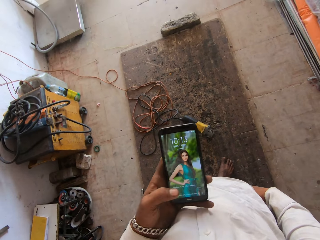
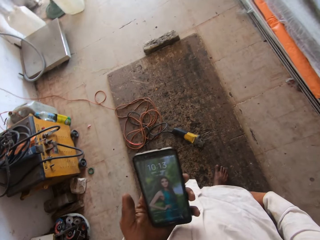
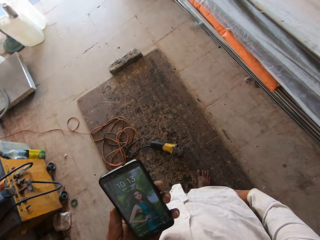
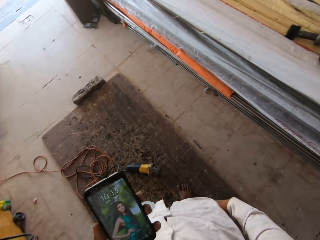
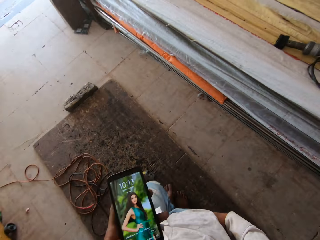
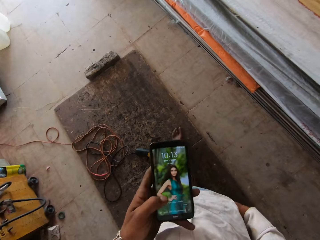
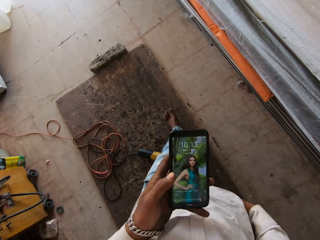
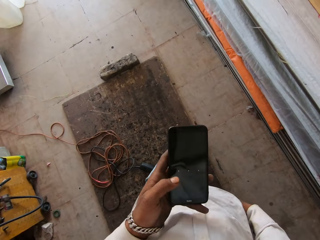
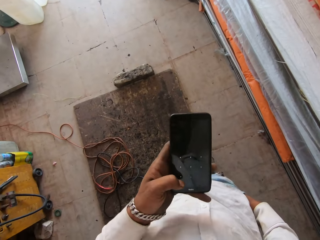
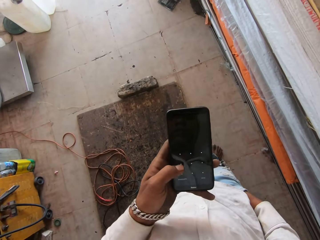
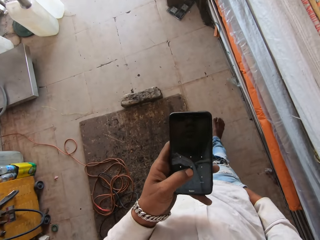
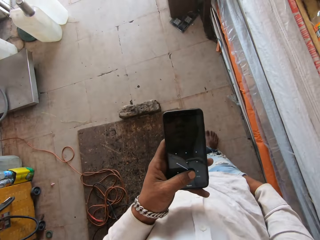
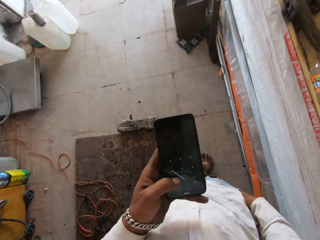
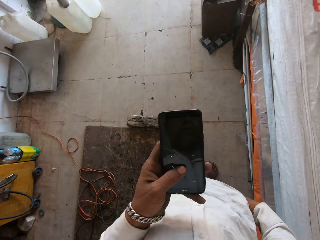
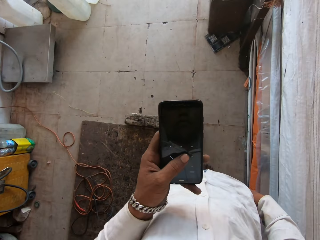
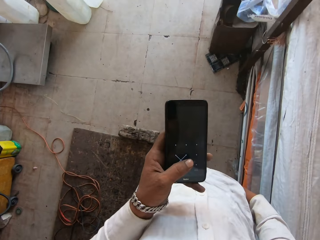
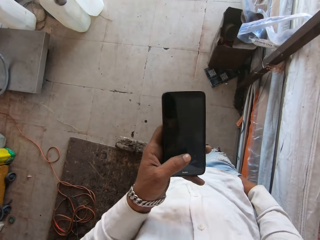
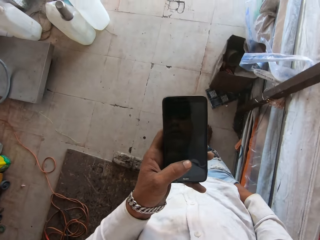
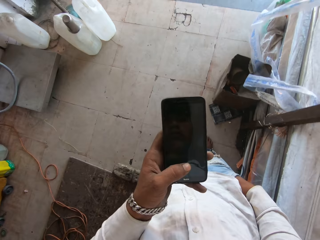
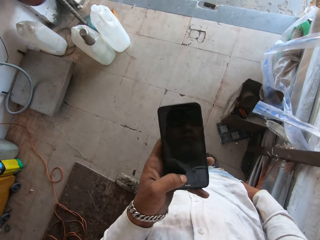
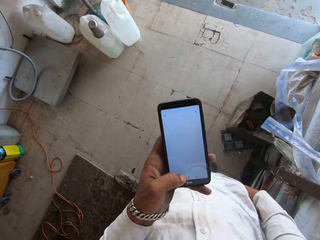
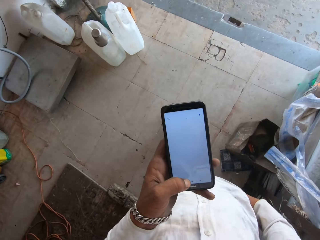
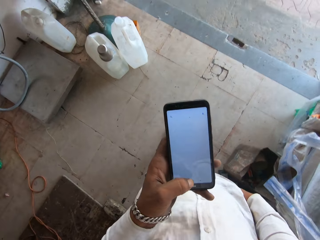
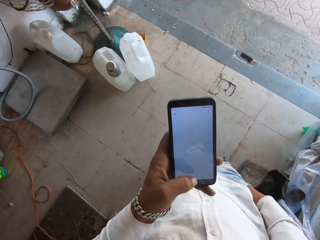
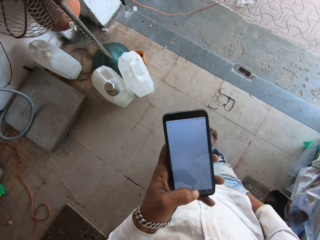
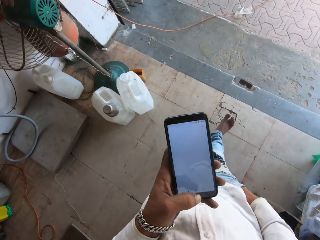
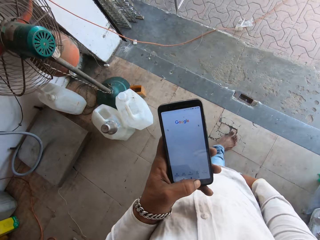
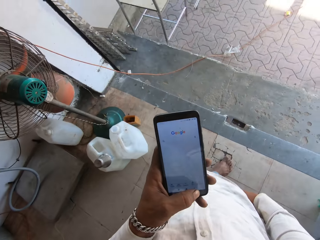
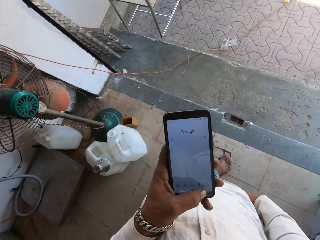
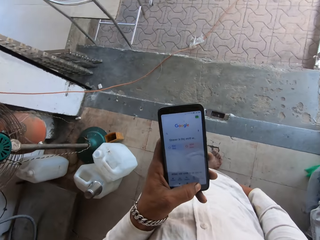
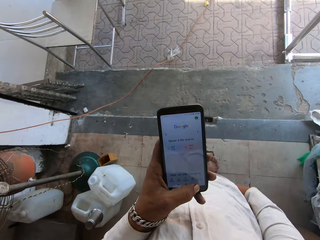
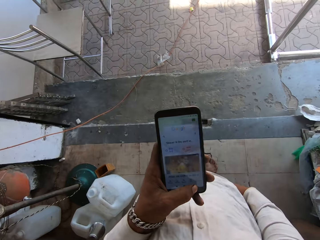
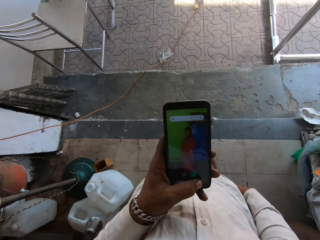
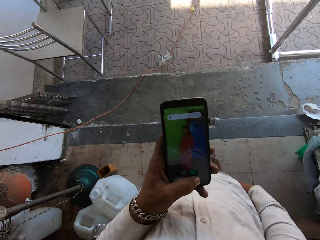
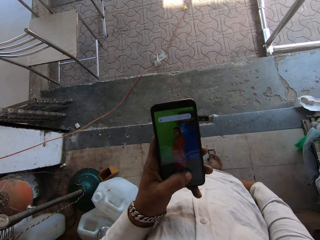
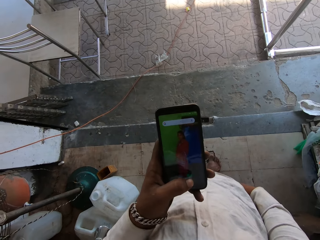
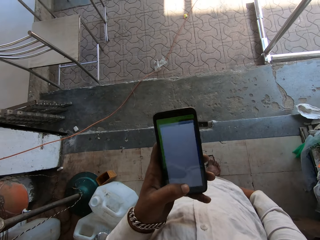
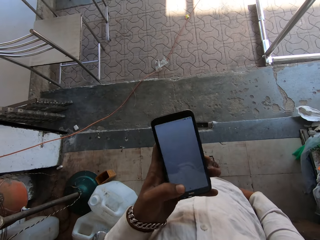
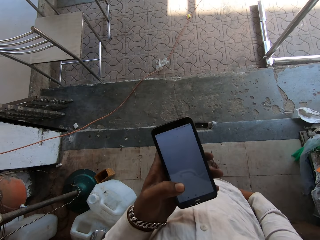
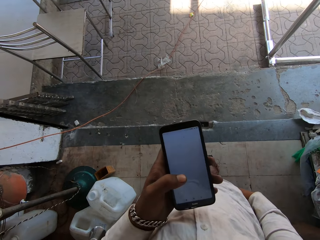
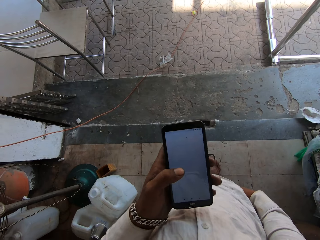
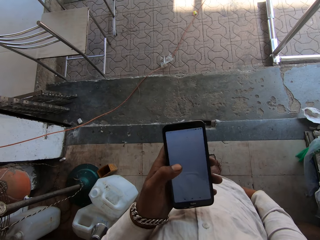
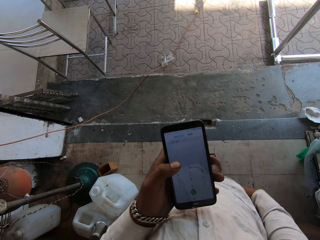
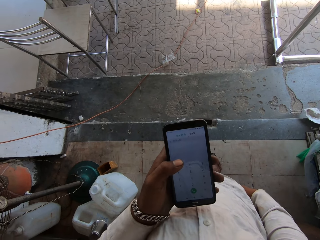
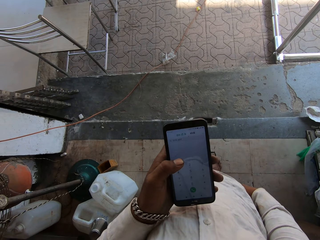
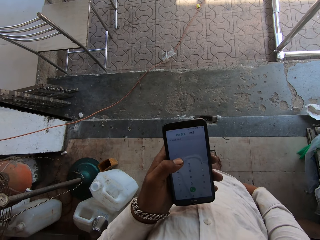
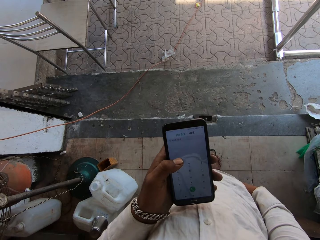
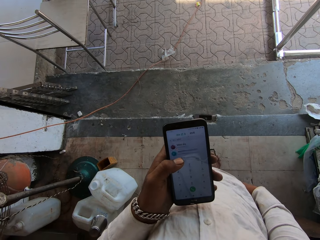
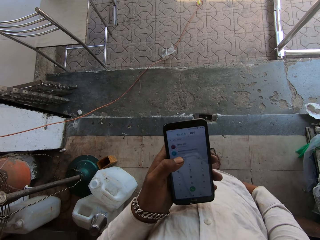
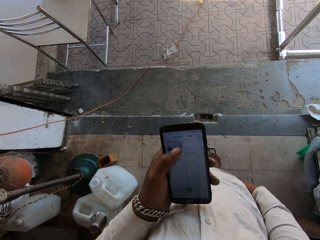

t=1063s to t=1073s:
The camera wearer presses the phone with his left hand. He walks to the entrance of a shop. He stands for a while.

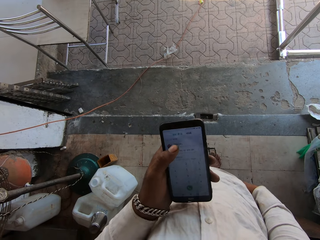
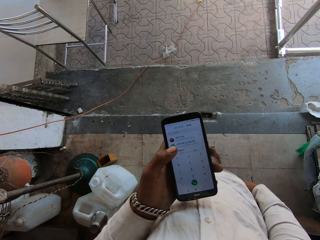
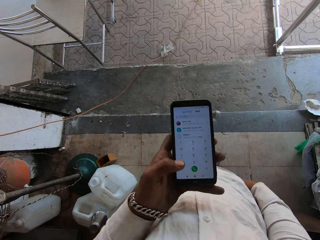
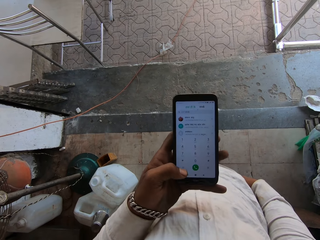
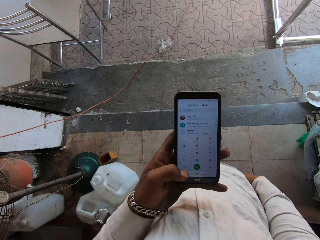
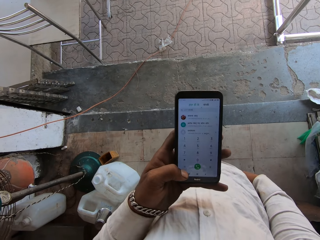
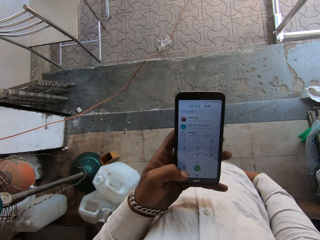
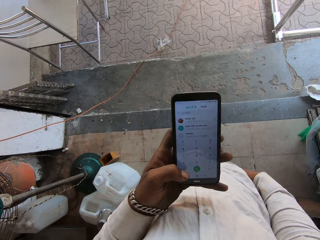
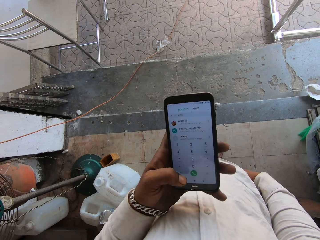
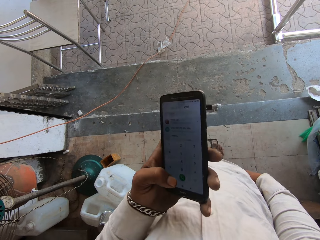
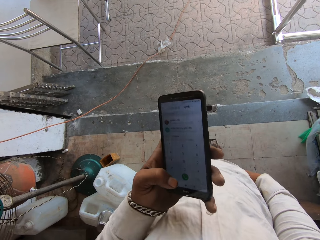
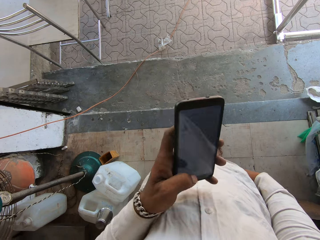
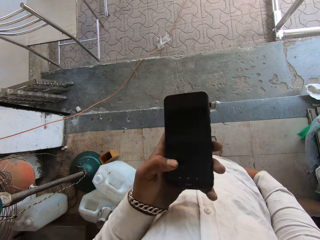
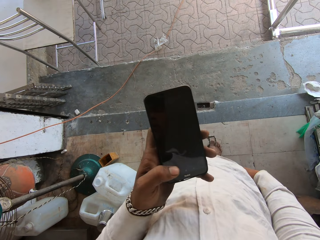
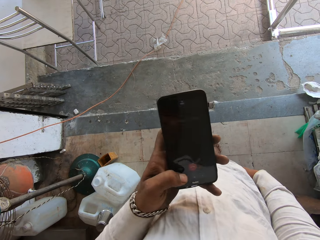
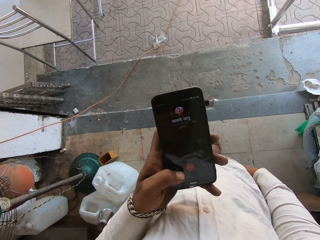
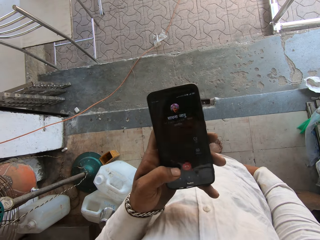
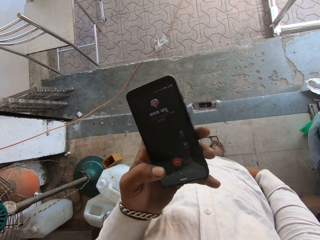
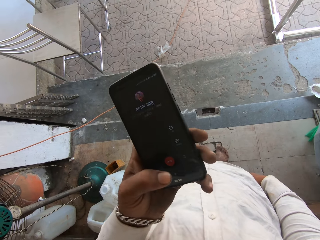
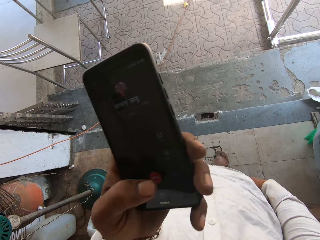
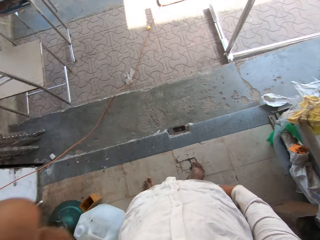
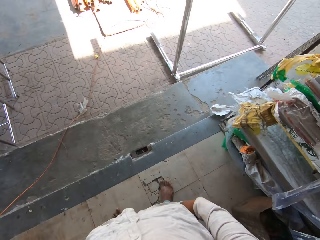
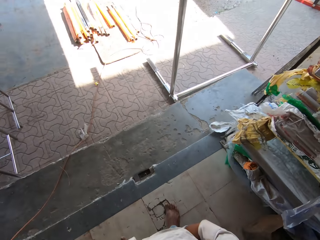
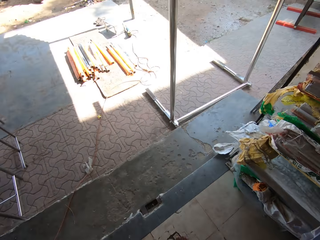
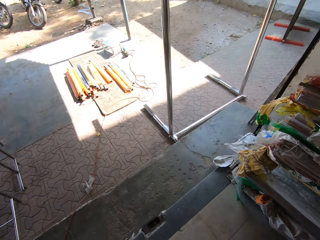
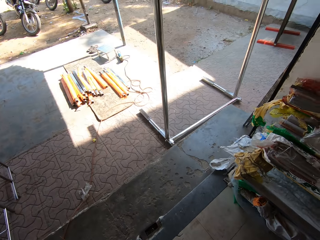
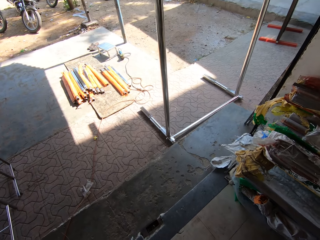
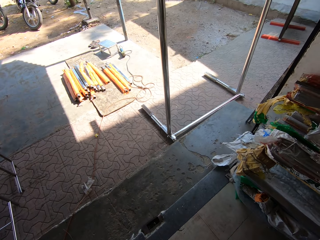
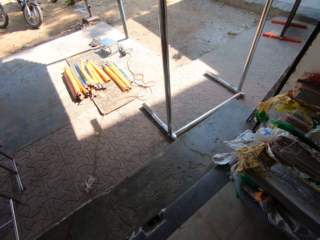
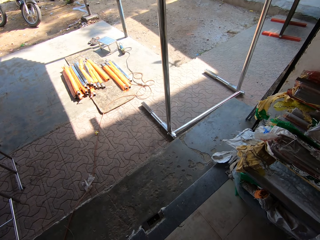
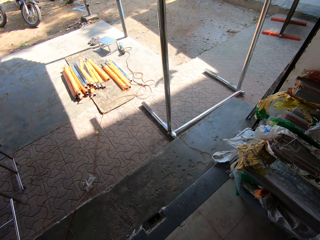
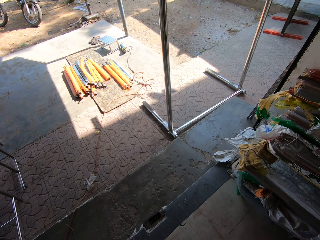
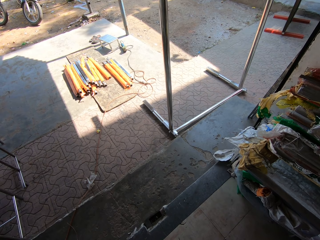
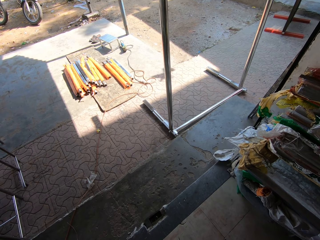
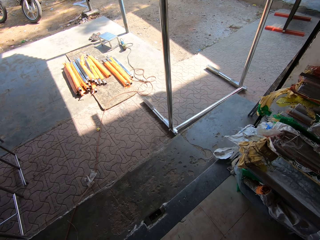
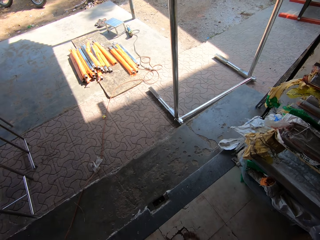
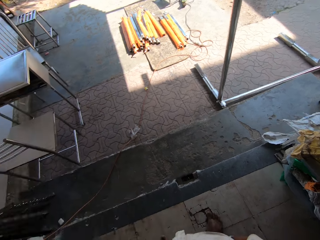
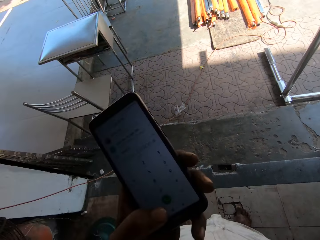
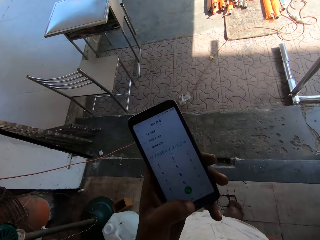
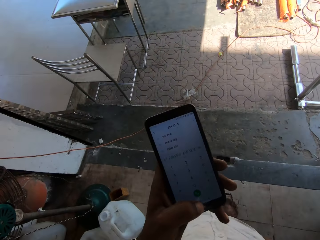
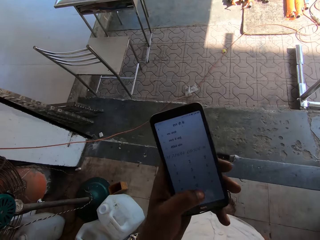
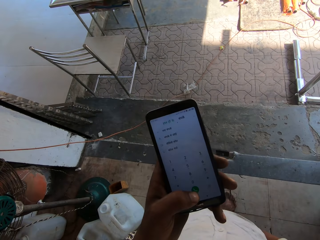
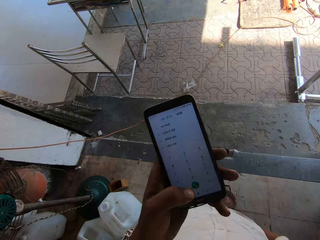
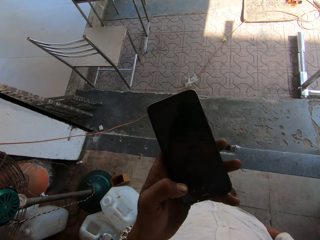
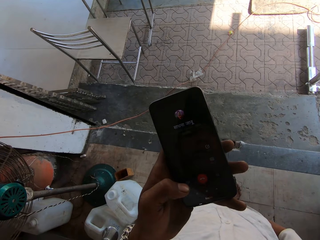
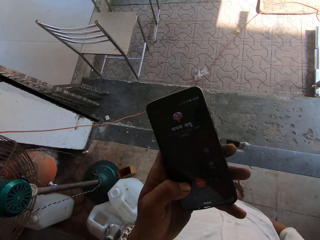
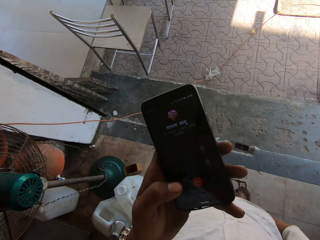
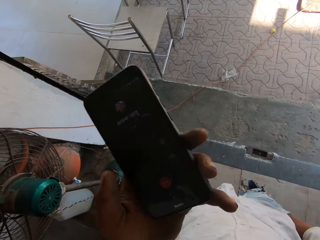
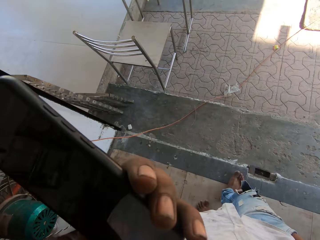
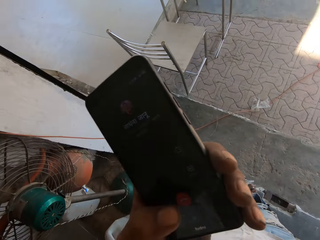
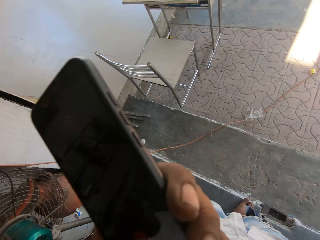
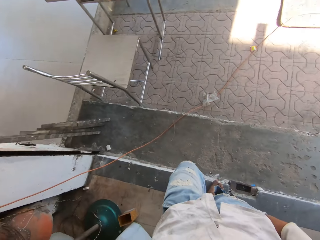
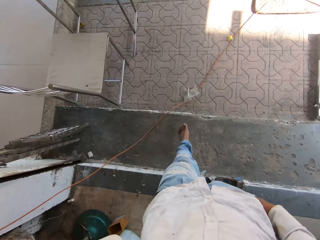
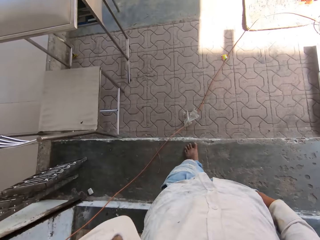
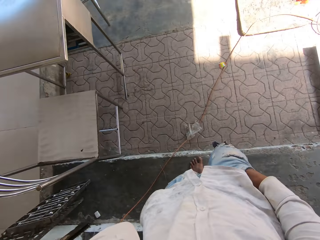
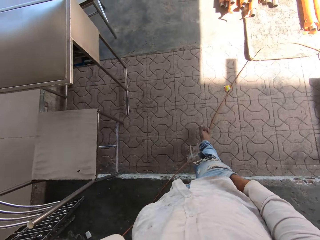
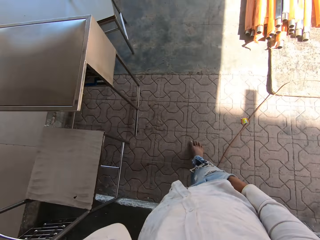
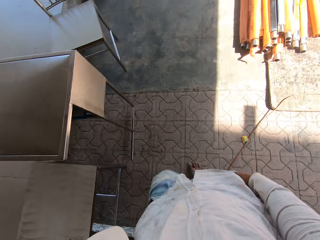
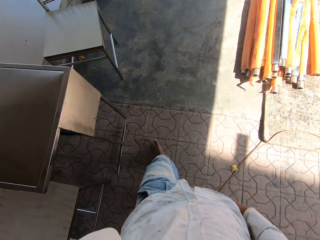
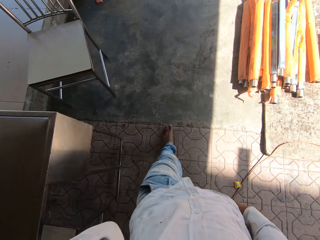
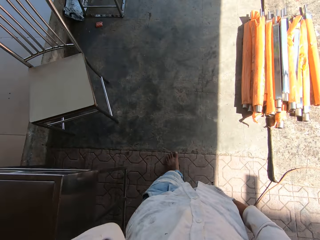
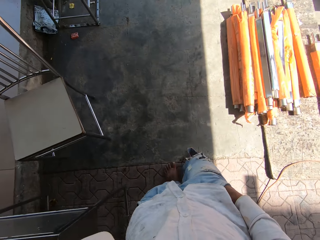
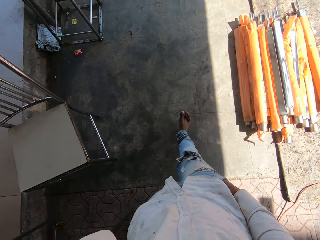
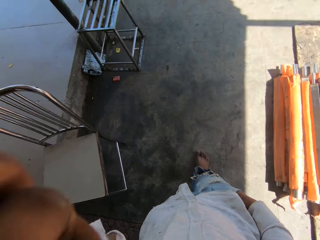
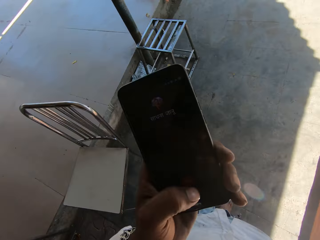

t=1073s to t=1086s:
The camera wearer uses the phone. He makes a call. He presses the phone with his left hand. He makes a call. He walks outside the shop.
